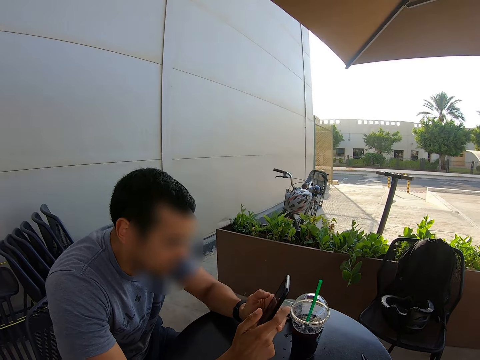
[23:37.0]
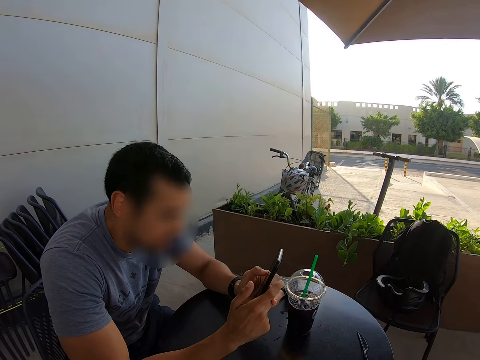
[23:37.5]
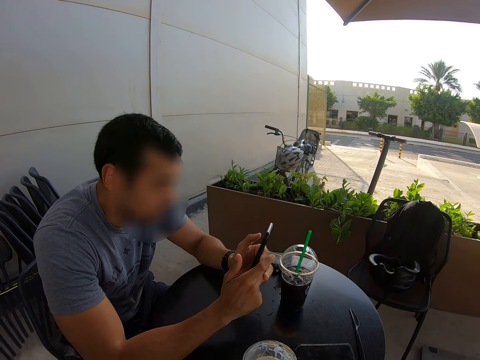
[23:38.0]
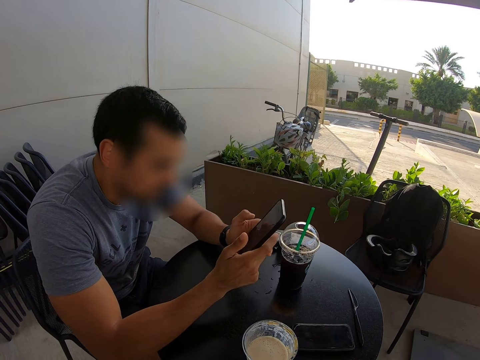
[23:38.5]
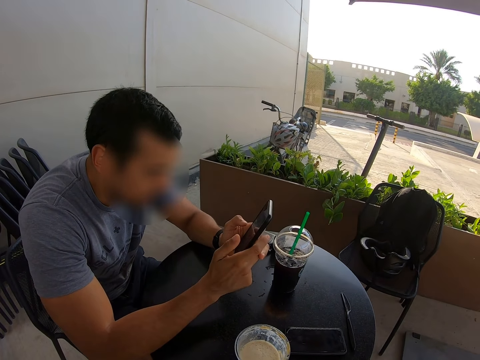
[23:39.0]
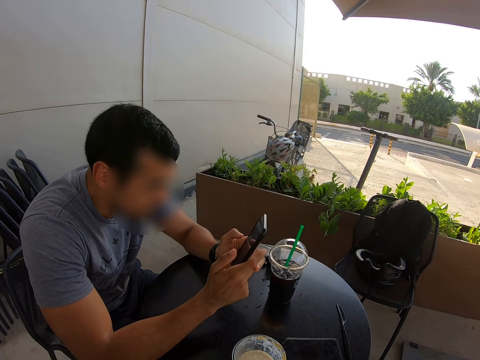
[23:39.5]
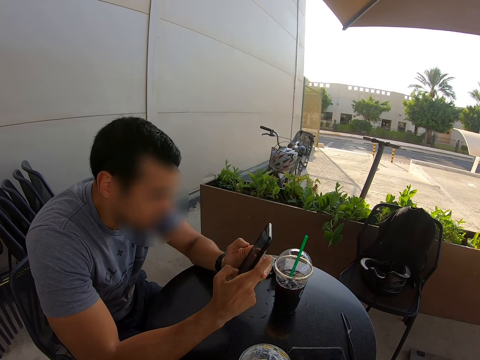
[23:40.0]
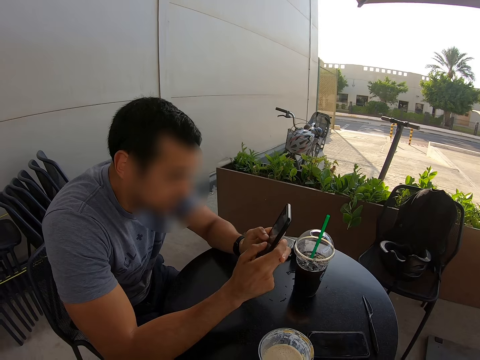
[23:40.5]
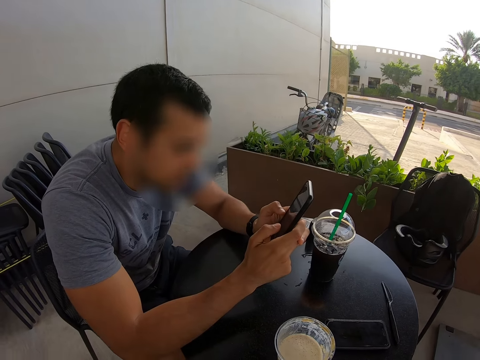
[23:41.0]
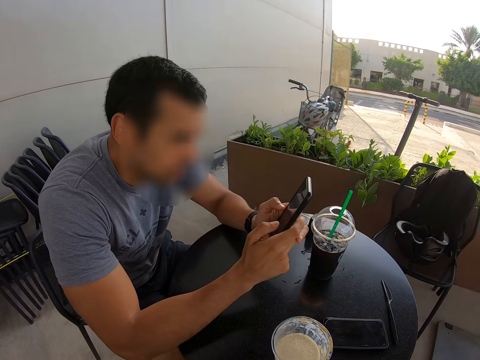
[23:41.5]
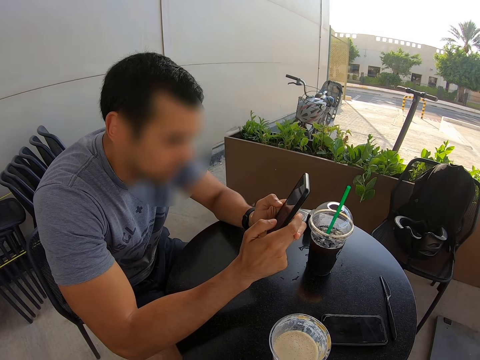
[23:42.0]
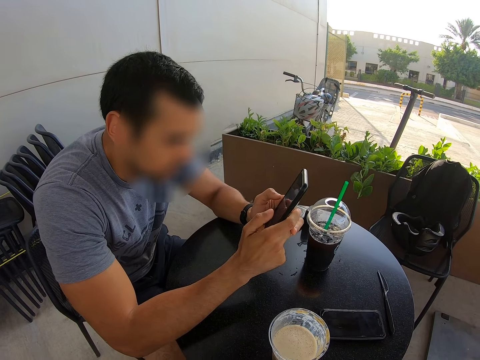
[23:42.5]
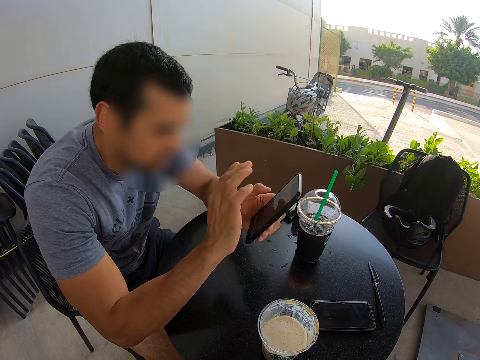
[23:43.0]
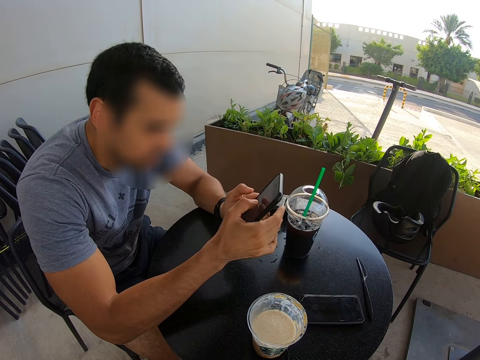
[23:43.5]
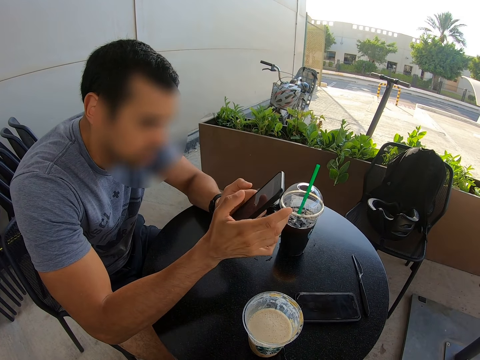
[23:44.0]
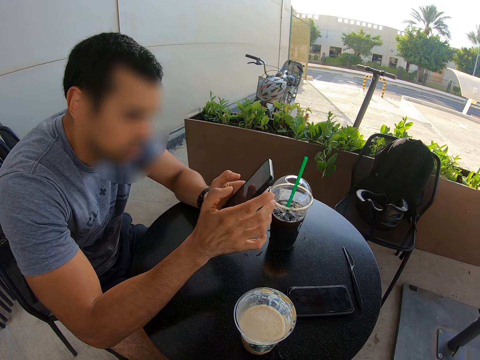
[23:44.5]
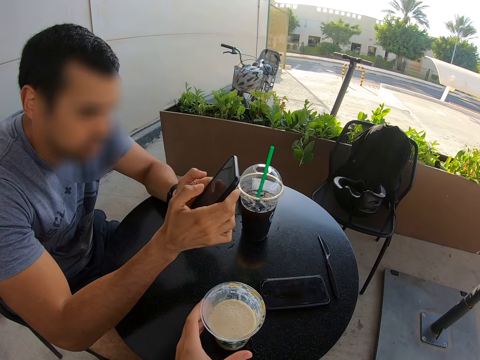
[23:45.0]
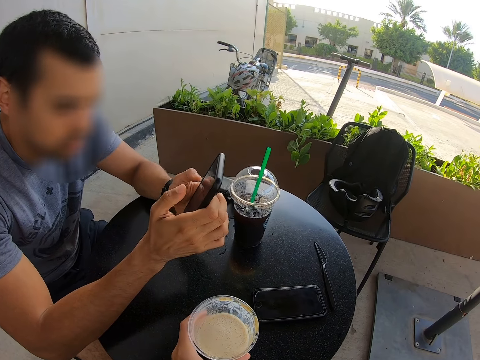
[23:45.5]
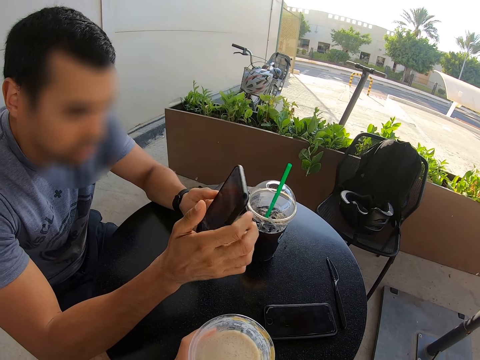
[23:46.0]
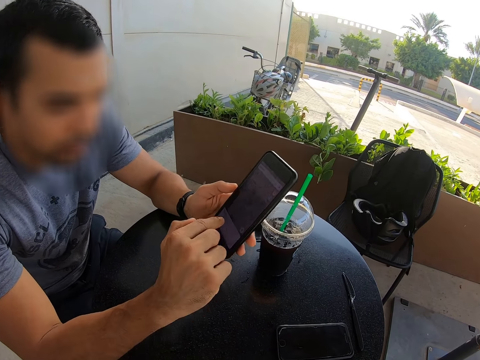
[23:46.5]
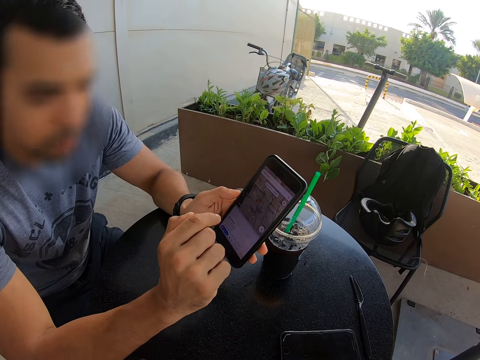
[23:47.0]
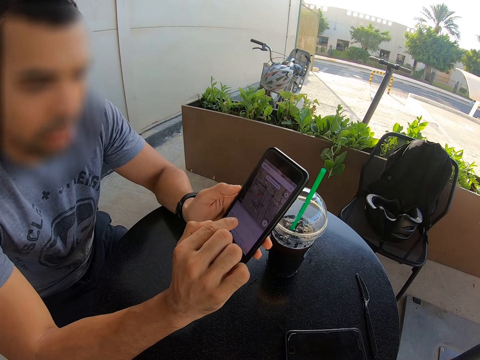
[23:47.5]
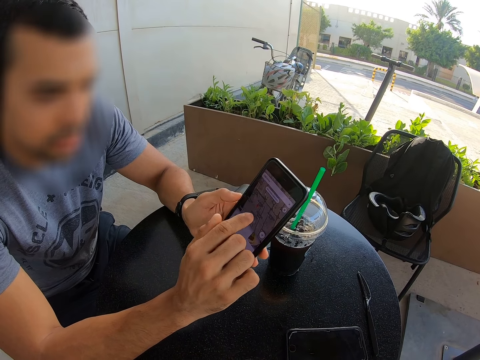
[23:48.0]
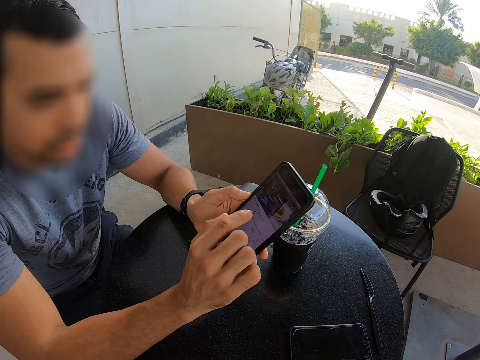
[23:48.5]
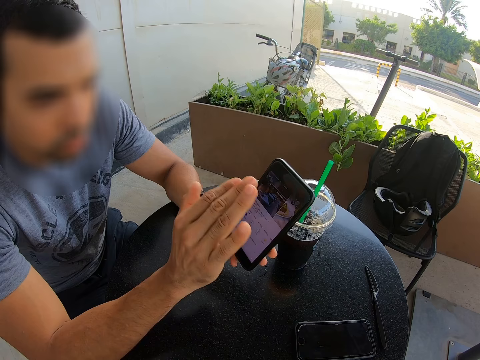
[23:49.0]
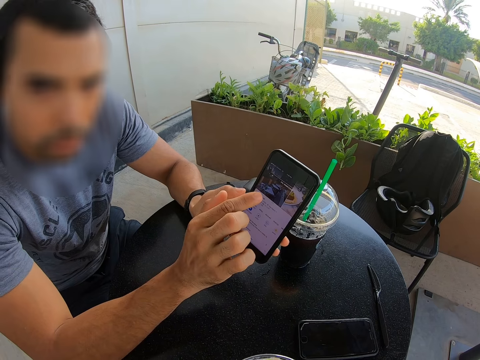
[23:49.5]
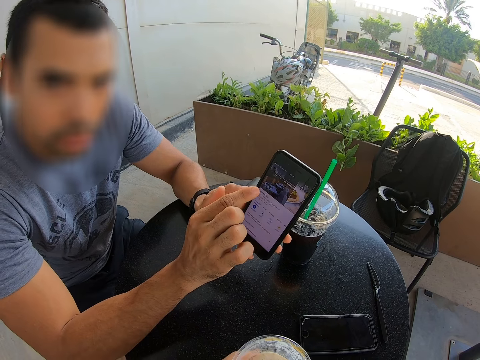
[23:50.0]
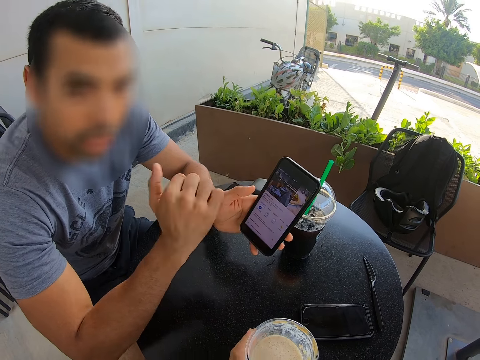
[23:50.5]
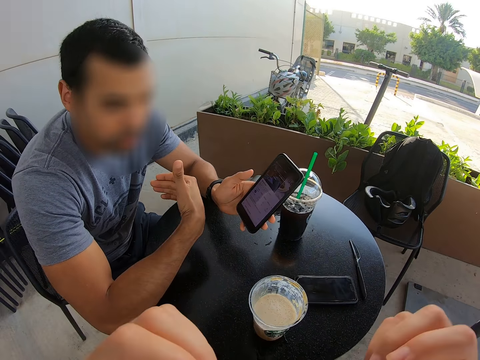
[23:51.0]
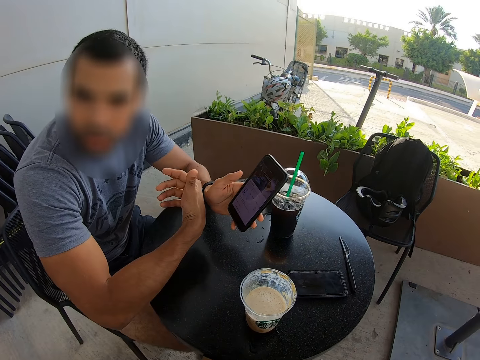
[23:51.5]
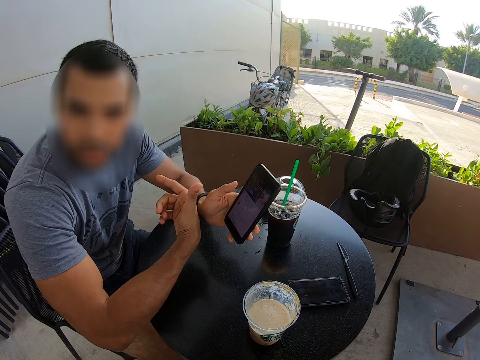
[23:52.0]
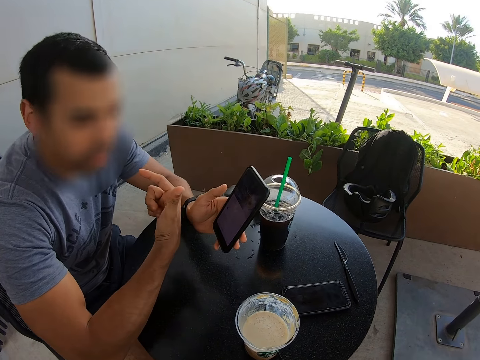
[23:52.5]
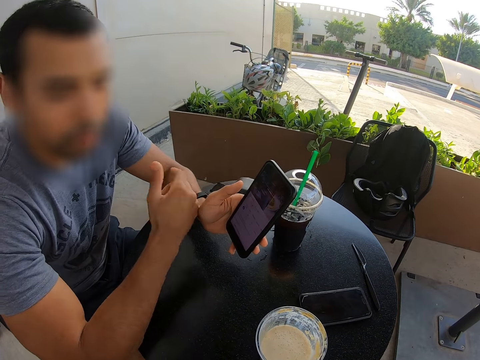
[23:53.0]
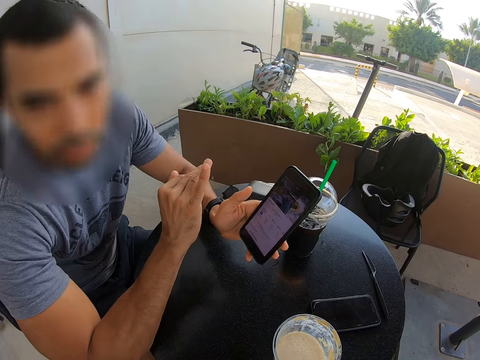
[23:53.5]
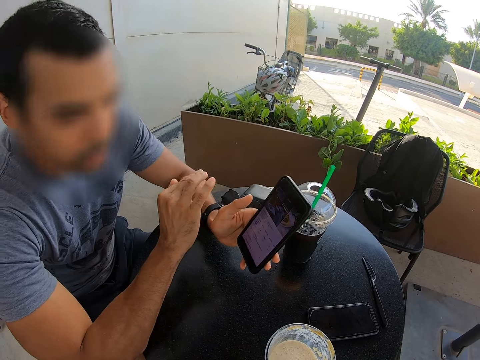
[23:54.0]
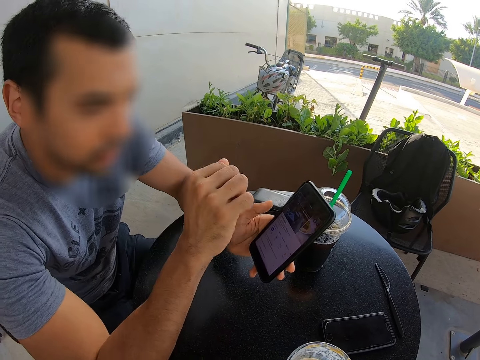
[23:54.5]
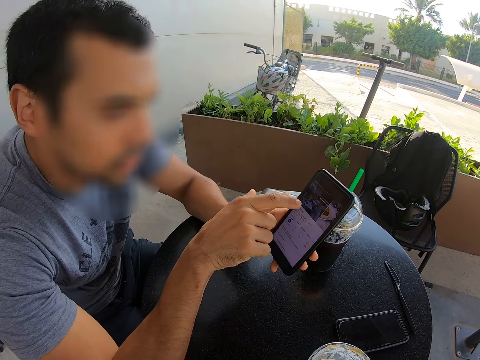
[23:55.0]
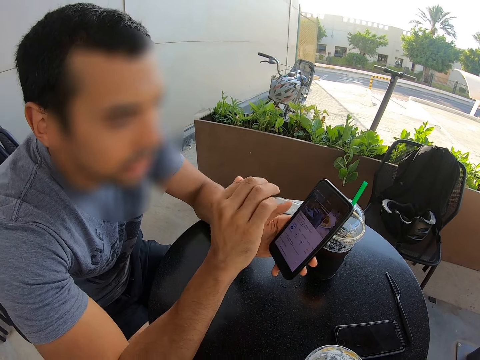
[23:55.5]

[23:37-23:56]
A person dials the phone, moves his hand, and dials the phone. The camera wearer picks up the juice glass. The person dials the phone. The camera wearer drinks the juice. The person uses the phone. The camera wearer puts the glass down.

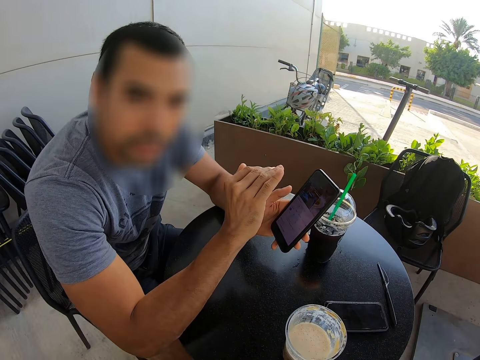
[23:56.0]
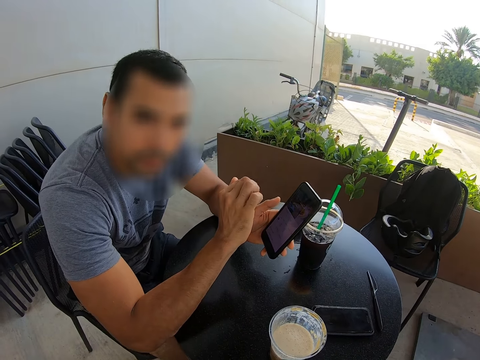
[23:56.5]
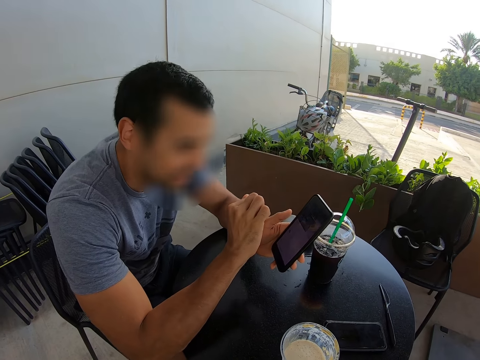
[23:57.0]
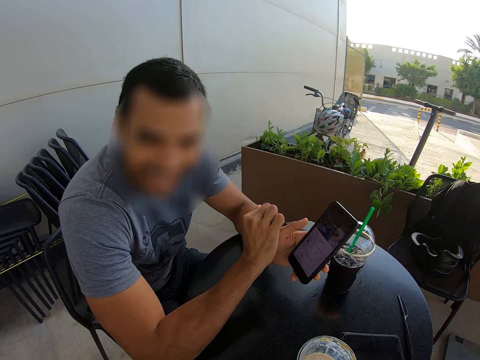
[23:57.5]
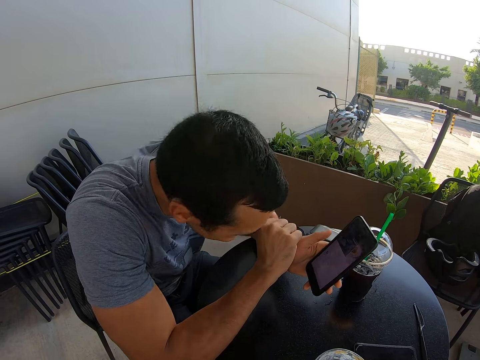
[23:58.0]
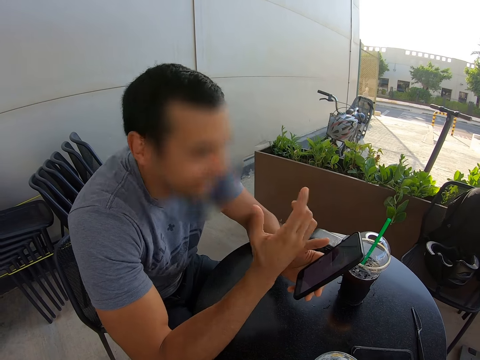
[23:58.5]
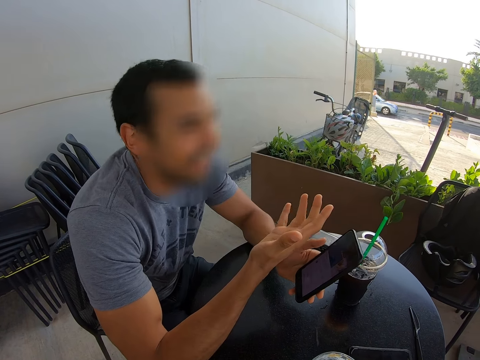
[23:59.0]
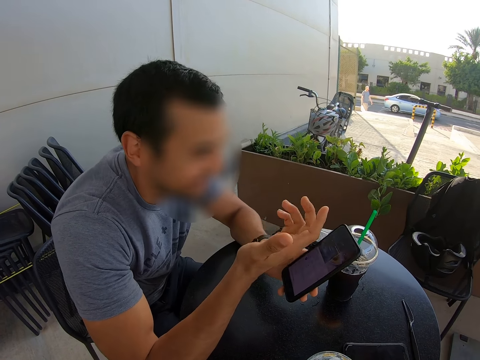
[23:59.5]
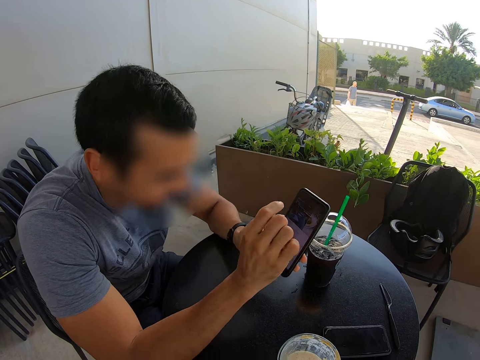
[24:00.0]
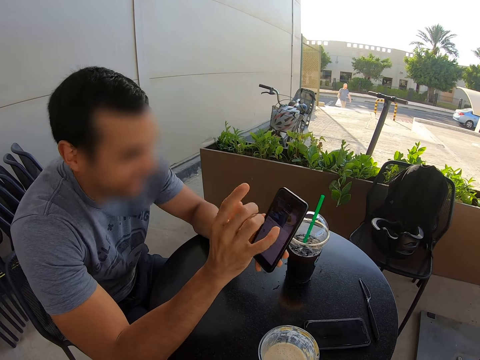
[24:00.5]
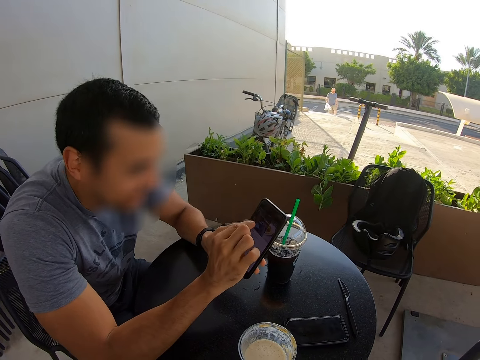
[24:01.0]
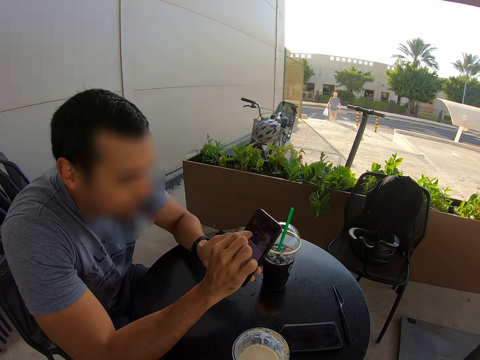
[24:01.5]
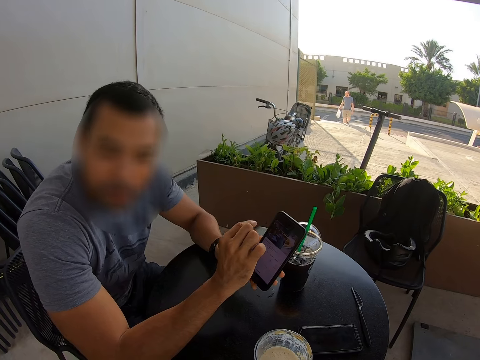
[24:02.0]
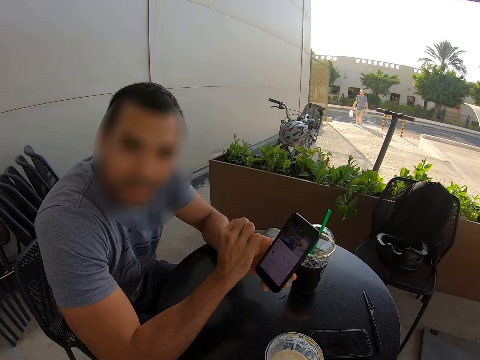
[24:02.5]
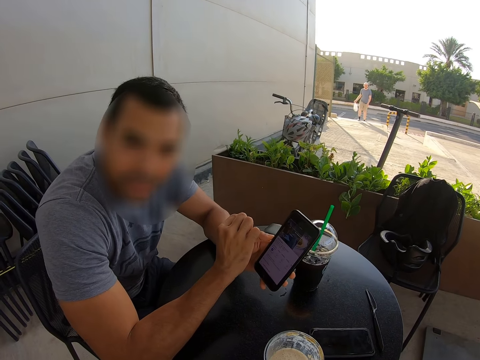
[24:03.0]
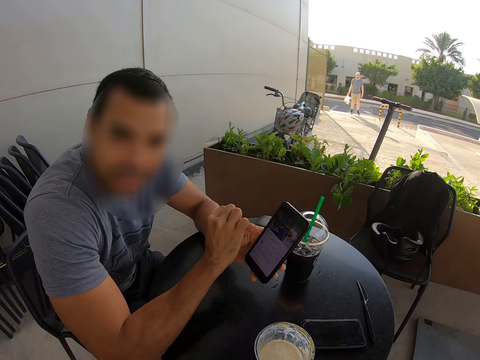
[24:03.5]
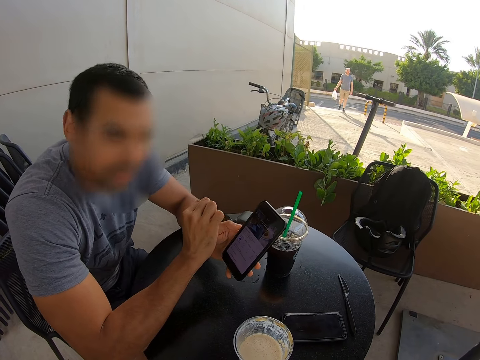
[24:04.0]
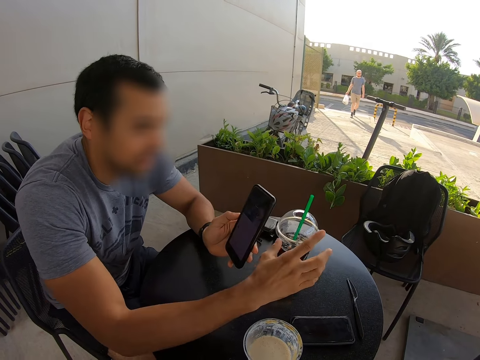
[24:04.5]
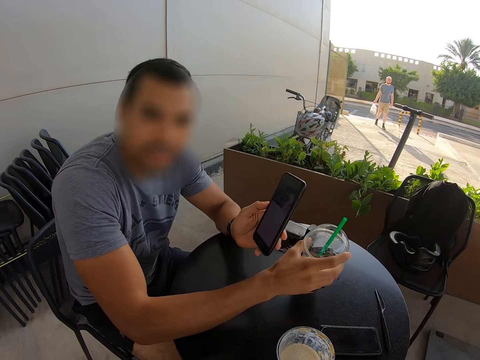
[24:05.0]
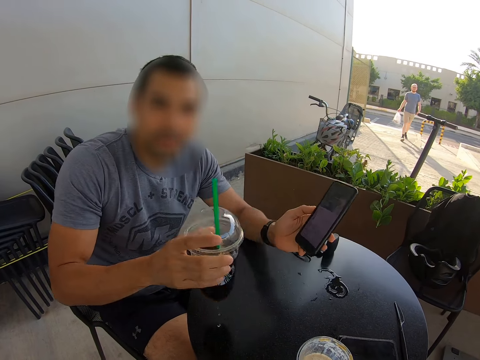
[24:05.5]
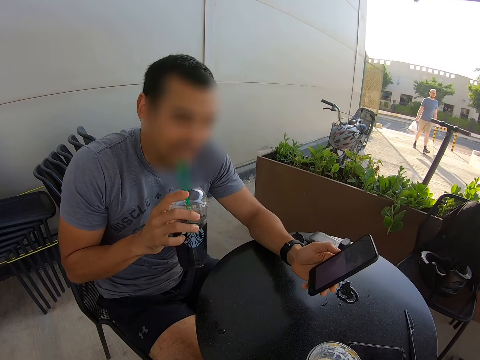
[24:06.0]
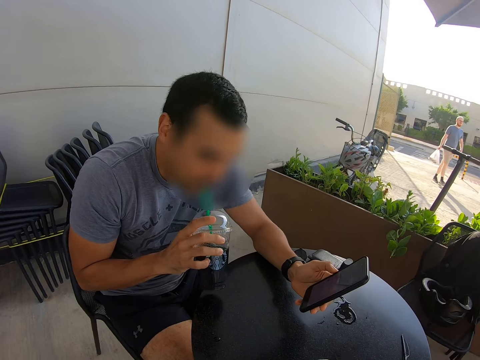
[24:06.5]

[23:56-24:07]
A person dials the phone. The person picks up the drink with his right hand. The person drinks the juice.
